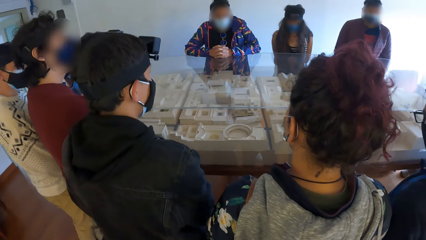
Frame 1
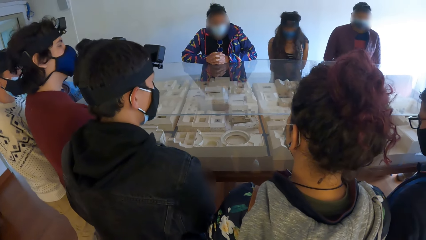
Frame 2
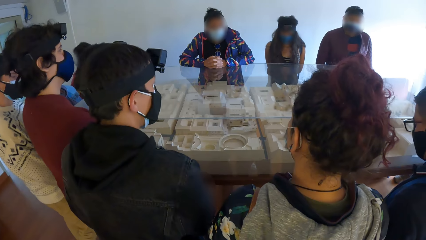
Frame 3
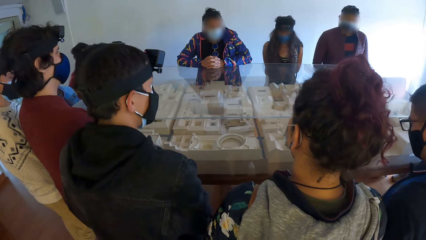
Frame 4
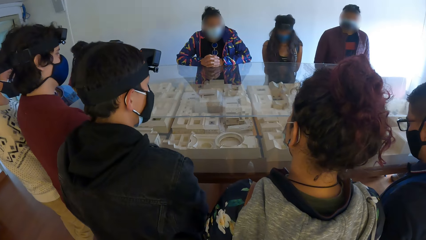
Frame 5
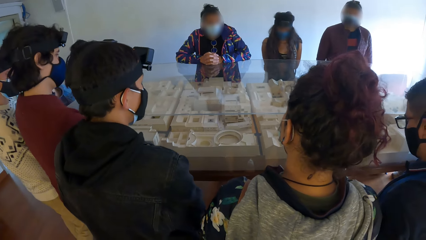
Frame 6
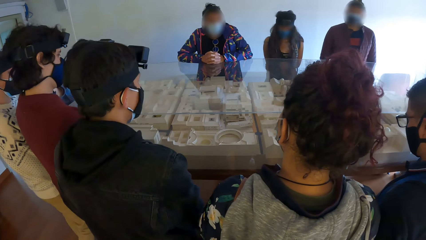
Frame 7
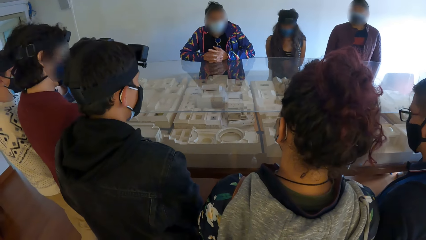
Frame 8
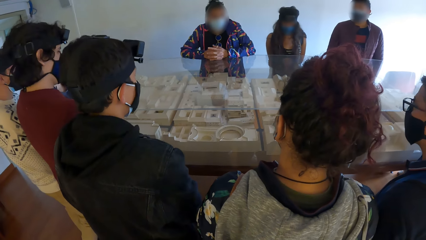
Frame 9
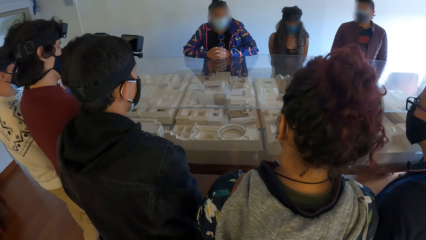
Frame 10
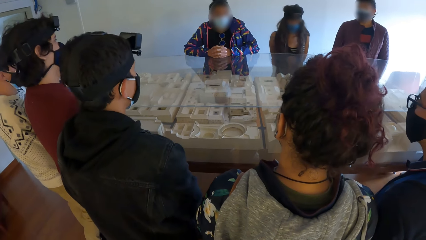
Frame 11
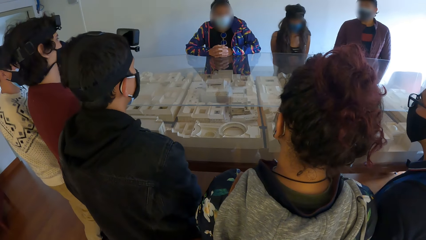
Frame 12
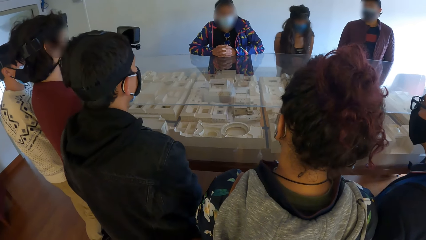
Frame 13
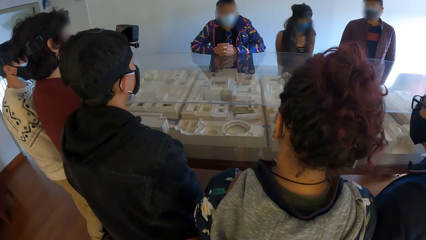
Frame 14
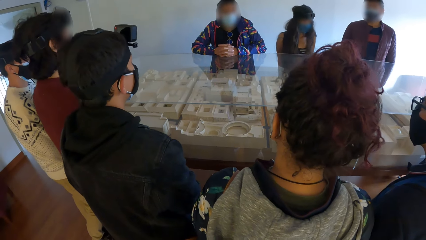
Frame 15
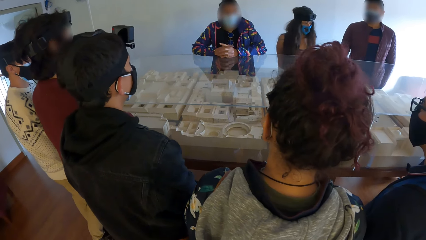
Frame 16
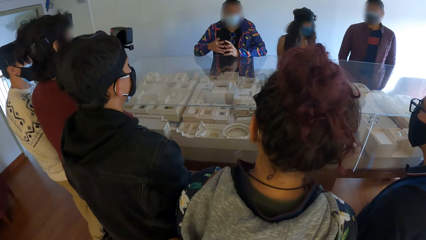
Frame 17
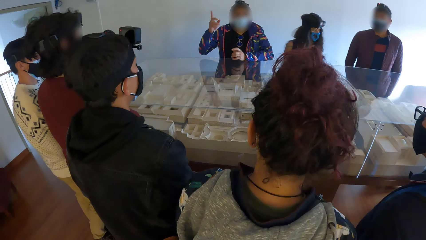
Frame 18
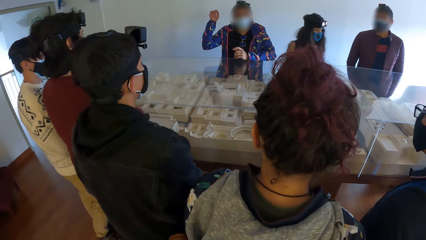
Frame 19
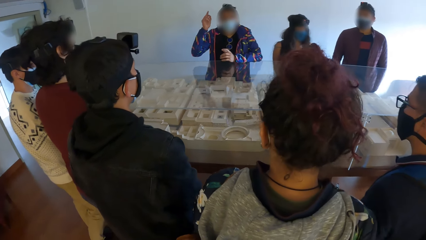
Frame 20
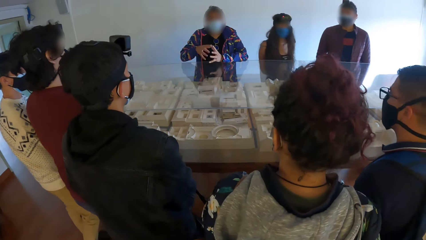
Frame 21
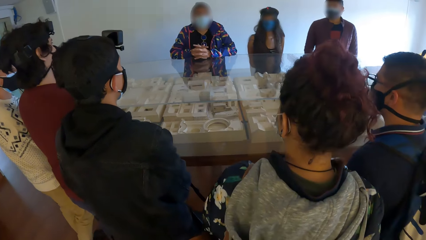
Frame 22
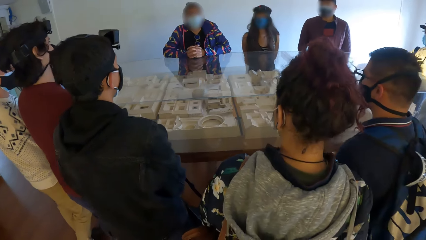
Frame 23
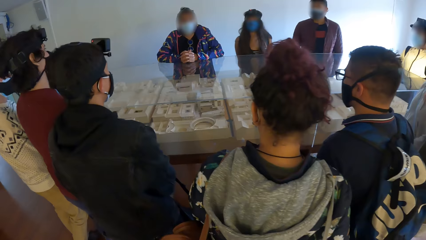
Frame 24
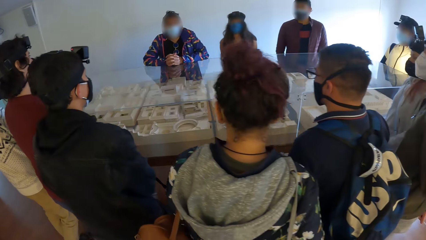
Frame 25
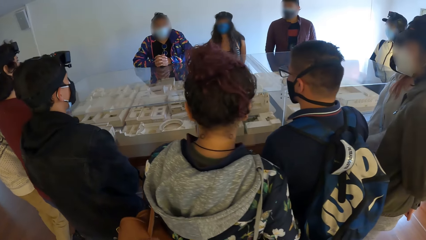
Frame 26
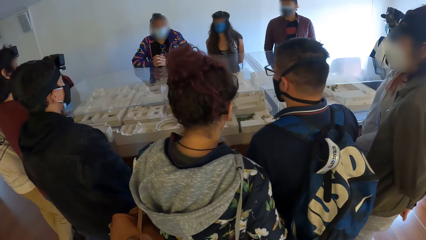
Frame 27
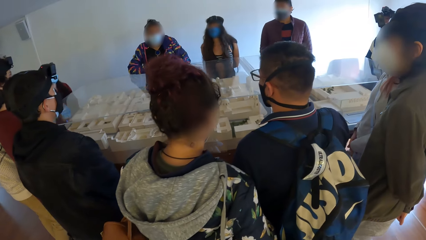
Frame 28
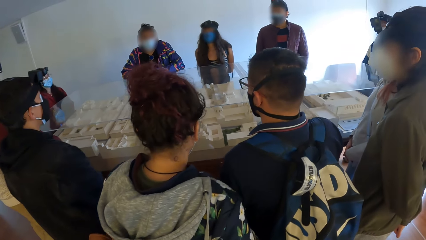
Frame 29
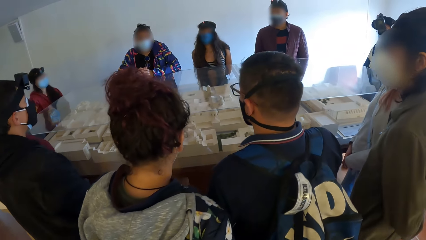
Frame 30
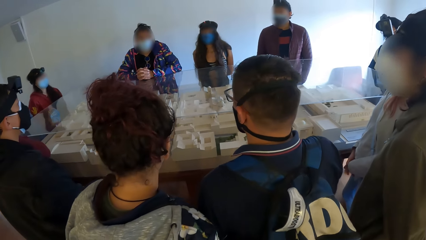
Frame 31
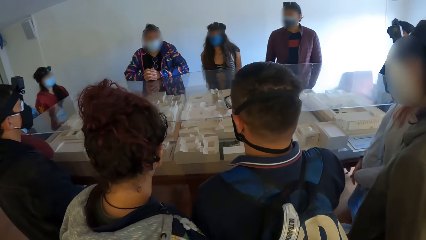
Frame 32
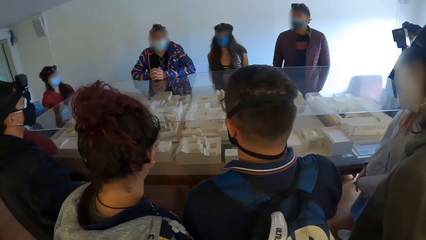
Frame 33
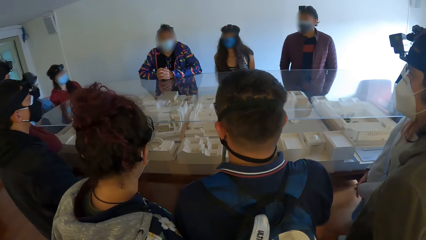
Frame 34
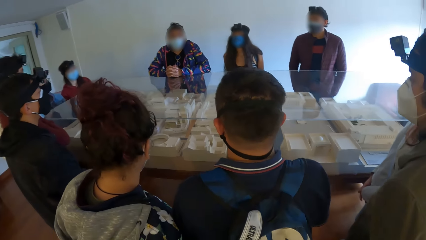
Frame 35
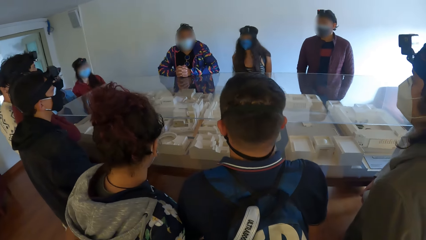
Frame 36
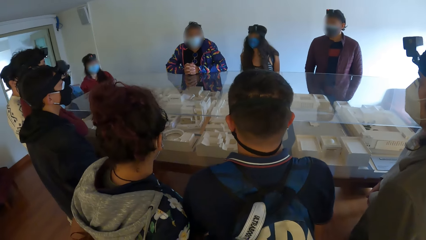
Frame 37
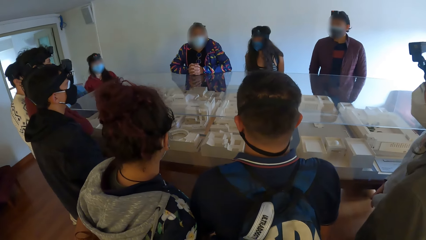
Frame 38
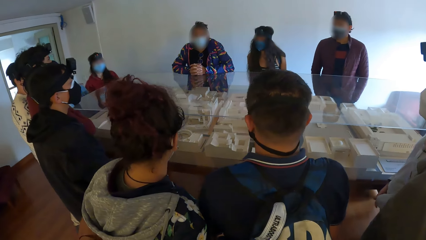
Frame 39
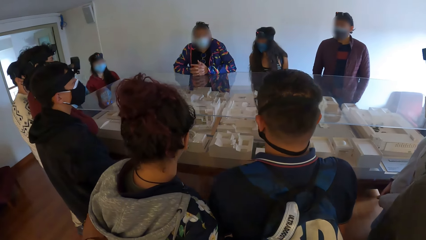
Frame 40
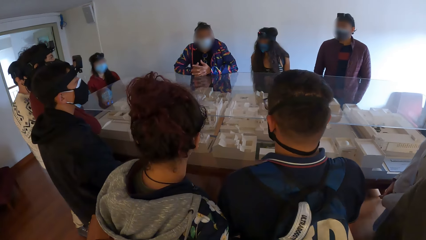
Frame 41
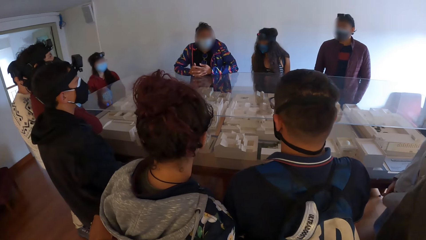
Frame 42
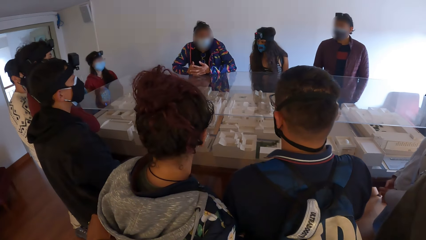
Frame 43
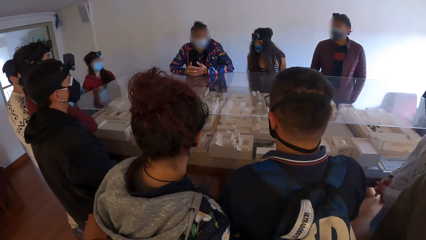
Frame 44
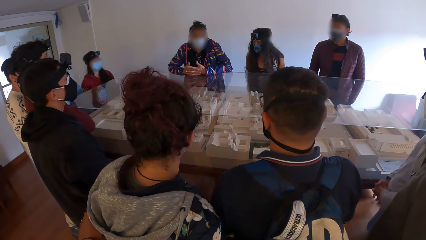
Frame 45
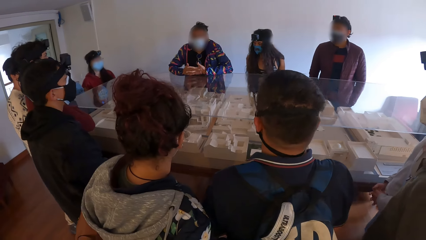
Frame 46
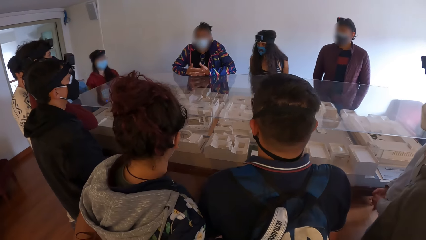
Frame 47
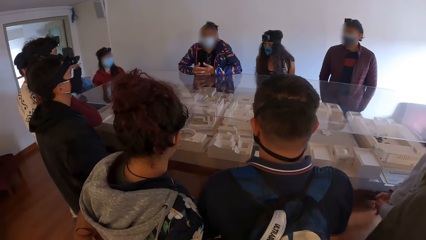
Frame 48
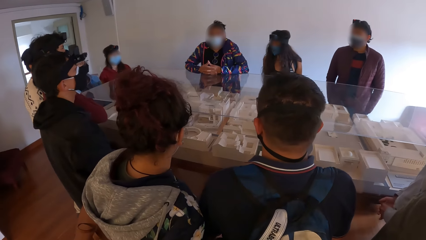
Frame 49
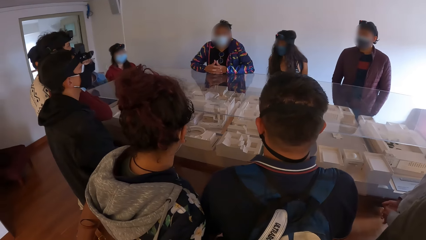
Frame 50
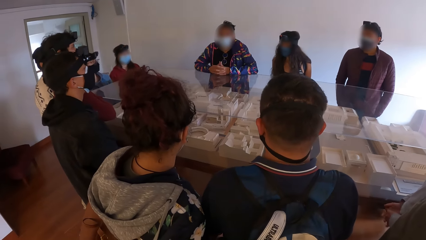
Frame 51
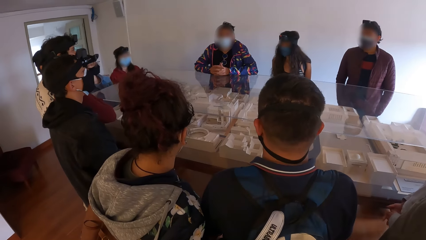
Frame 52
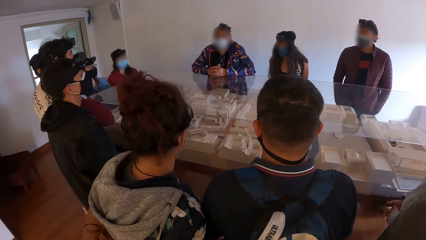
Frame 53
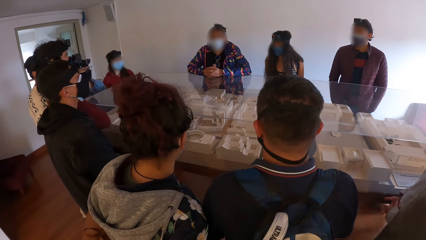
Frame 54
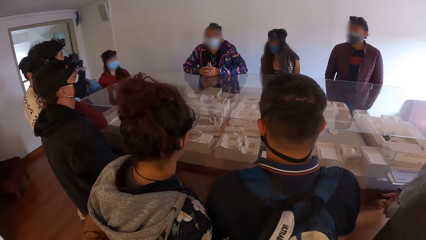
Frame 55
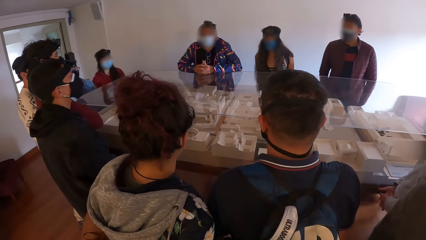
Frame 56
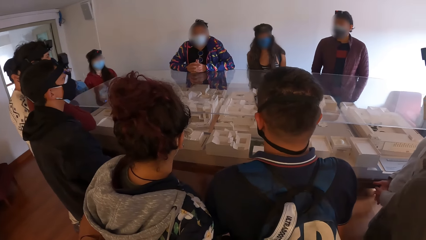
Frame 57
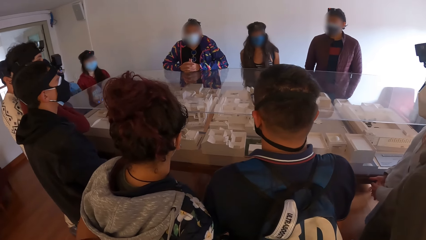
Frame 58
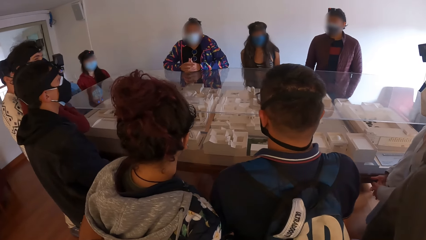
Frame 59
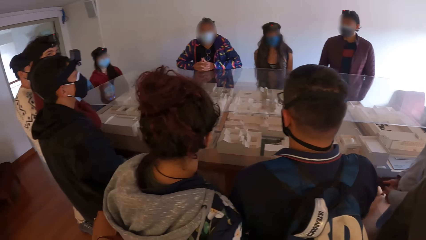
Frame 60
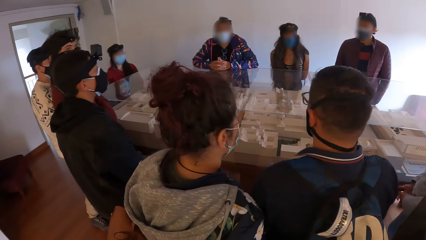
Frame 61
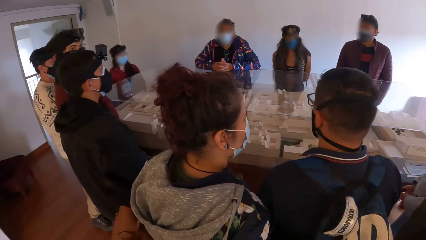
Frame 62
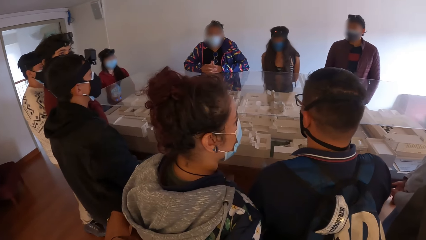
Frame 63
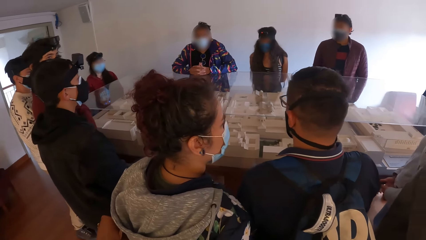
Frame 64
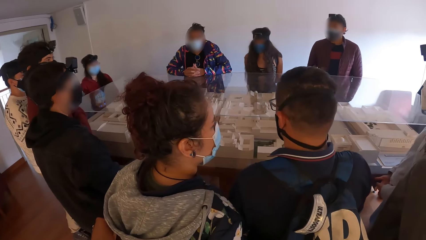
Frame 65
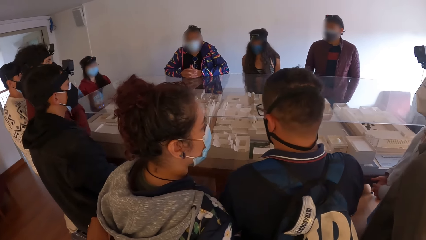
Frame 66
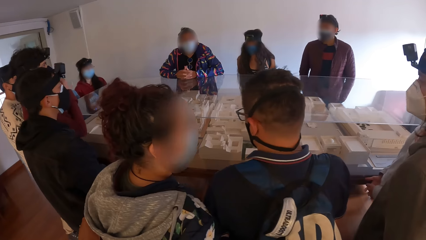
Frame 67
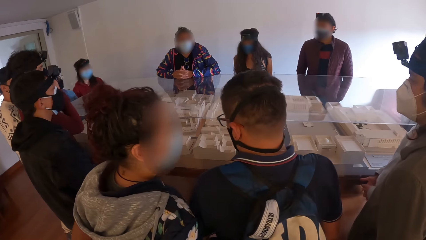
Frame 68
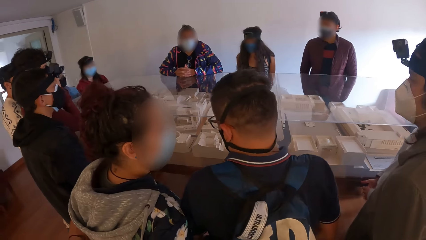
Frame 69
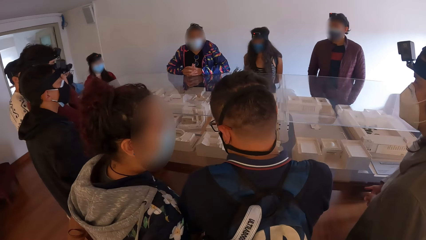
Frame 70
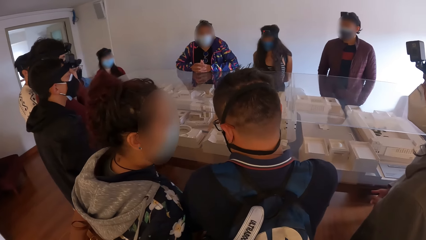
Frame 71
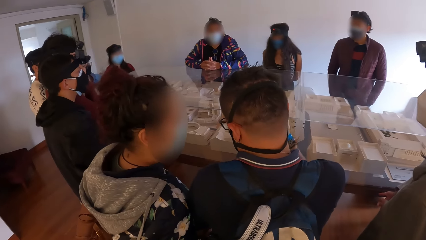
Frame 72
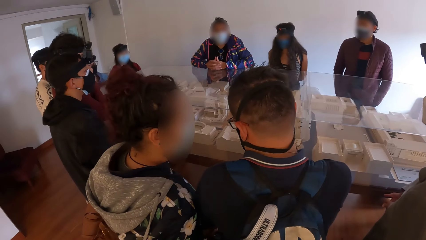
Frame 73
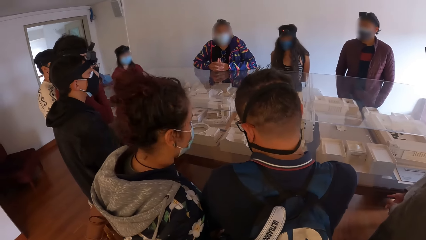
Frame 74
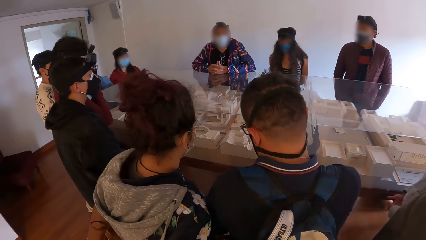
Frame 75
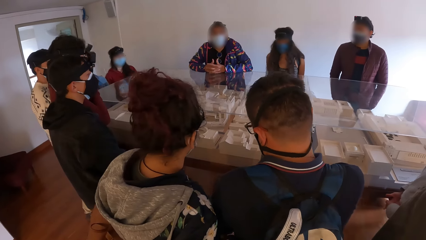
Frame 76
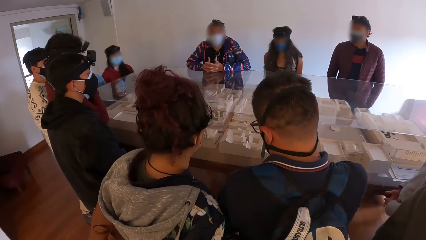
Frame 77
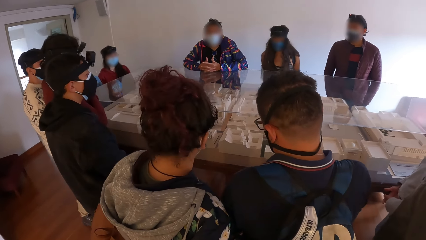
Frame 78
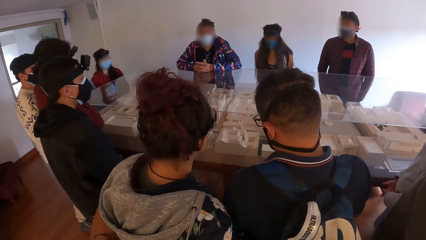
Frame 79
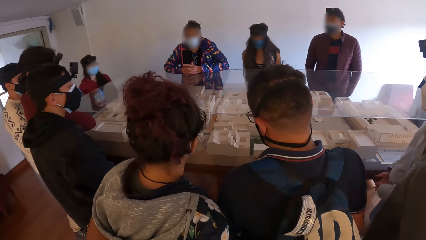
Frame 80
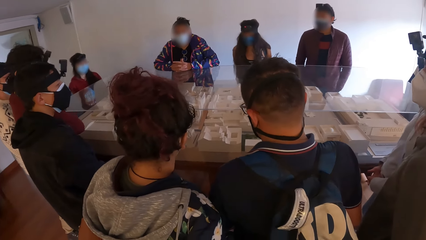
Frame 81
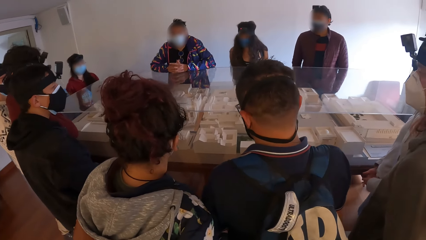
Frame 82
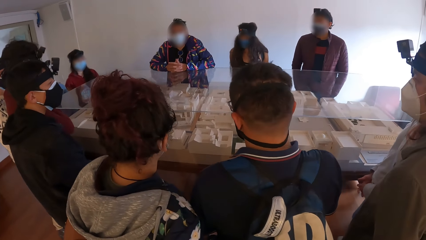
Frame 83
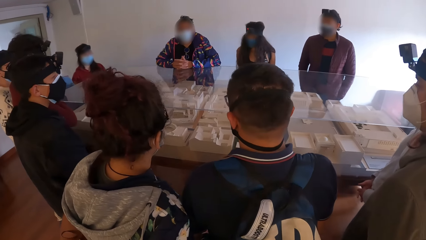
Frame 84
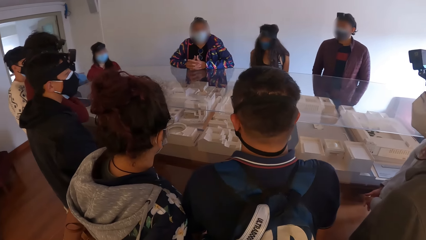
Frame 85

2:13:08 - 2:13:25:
The camera wearer stares at the house plan. The man gestures with his right hand and converses.
